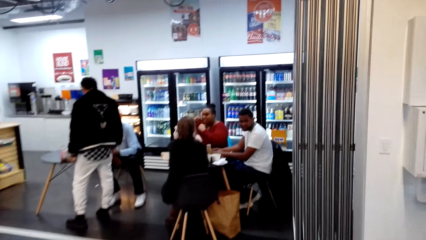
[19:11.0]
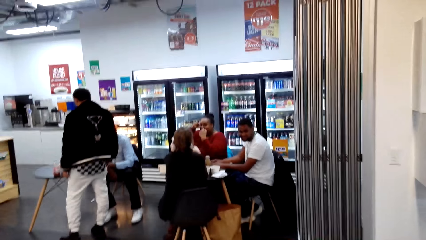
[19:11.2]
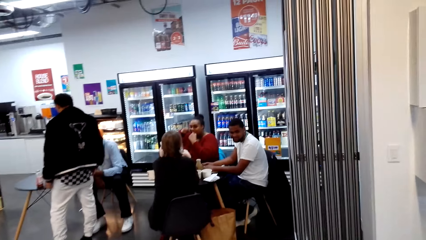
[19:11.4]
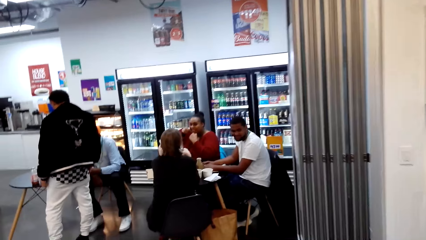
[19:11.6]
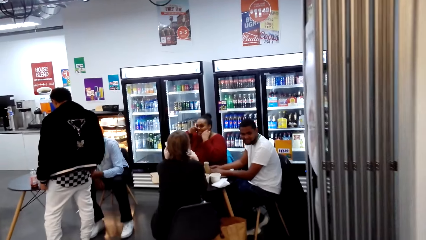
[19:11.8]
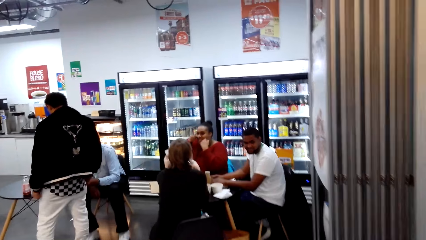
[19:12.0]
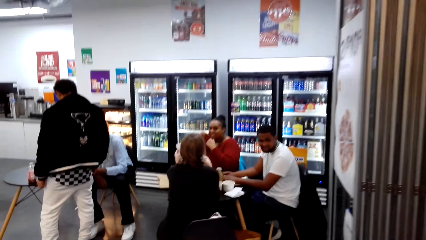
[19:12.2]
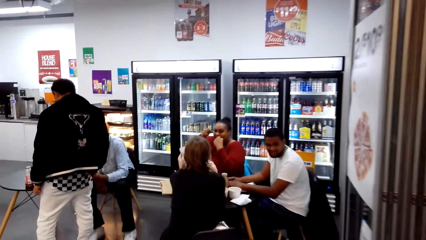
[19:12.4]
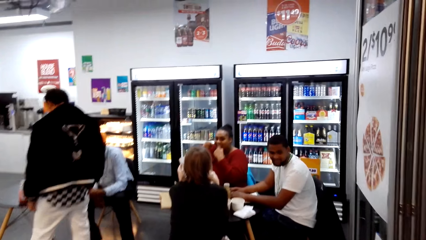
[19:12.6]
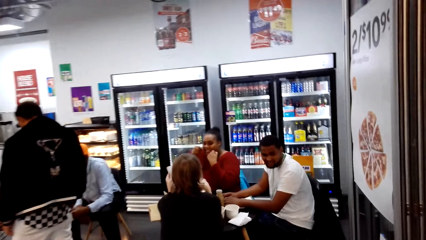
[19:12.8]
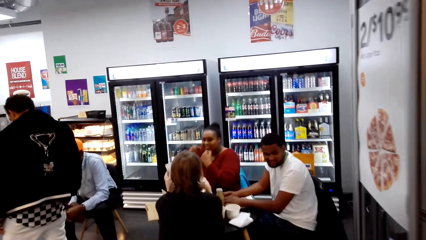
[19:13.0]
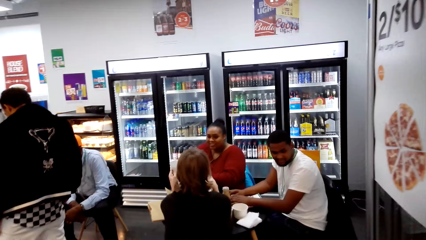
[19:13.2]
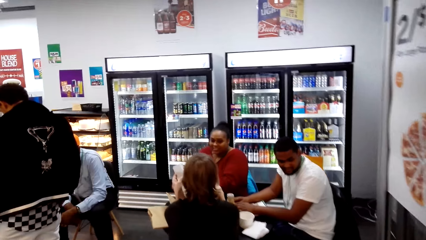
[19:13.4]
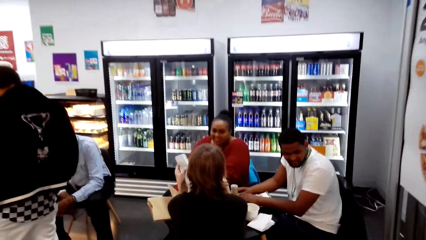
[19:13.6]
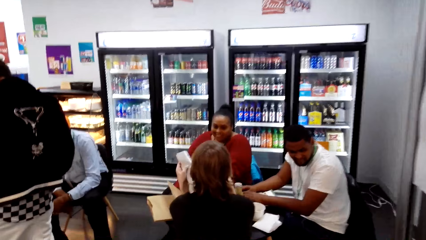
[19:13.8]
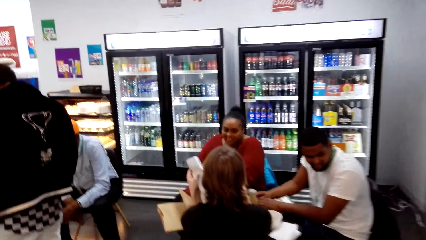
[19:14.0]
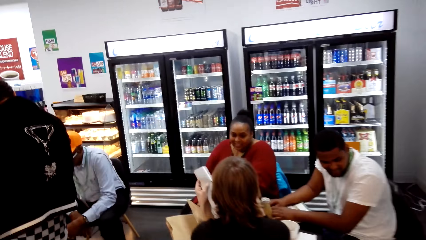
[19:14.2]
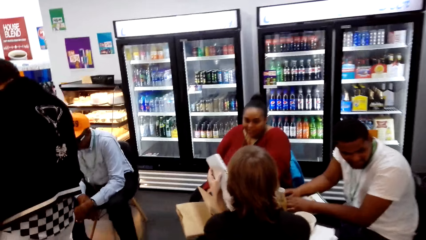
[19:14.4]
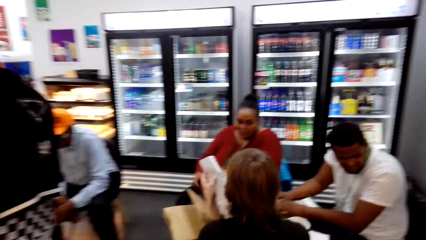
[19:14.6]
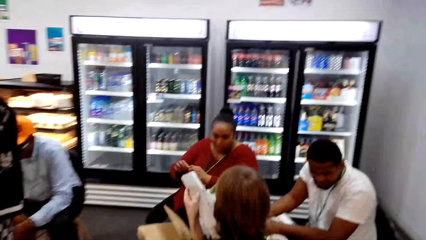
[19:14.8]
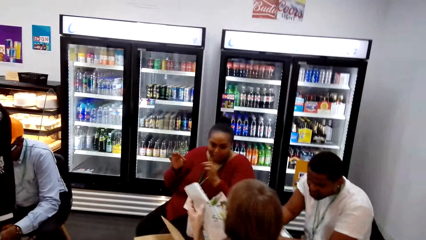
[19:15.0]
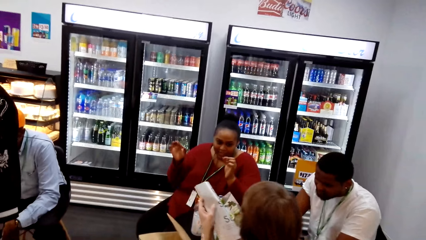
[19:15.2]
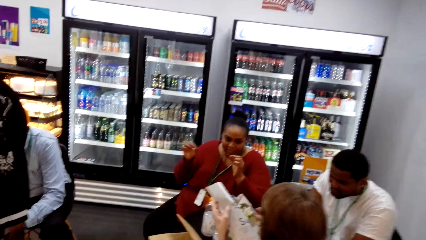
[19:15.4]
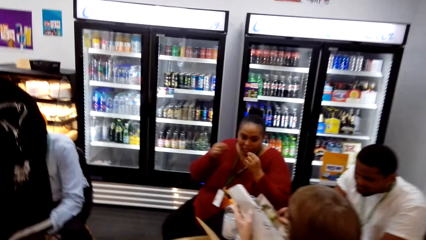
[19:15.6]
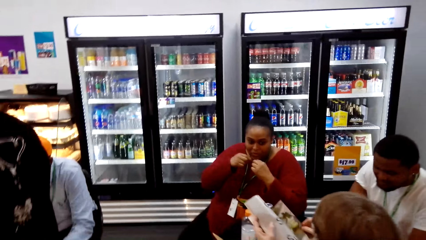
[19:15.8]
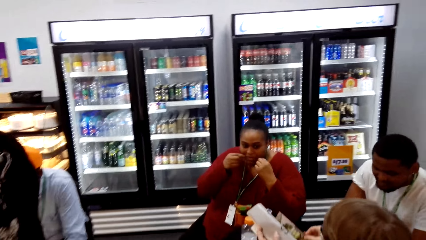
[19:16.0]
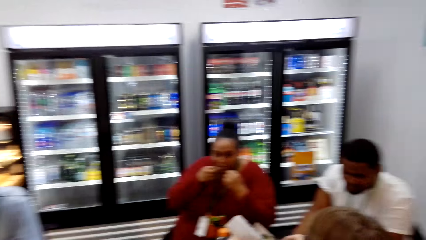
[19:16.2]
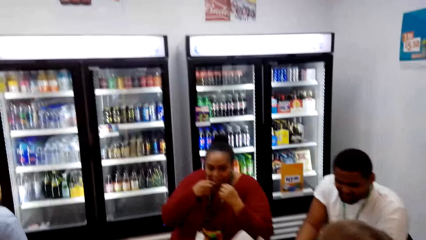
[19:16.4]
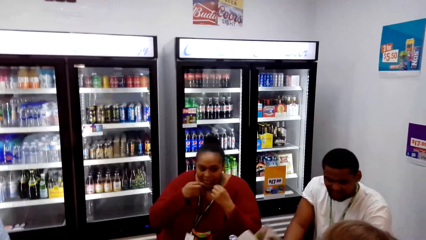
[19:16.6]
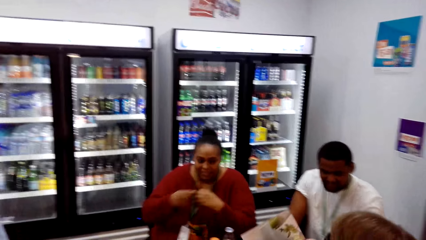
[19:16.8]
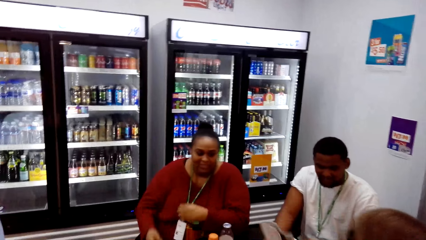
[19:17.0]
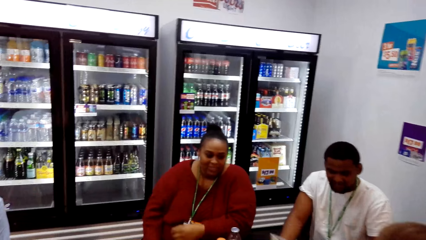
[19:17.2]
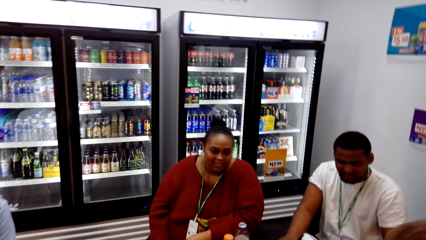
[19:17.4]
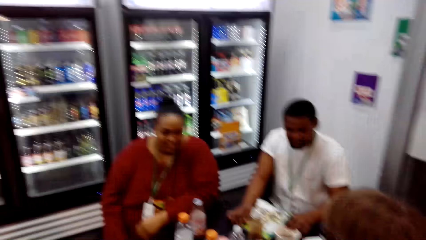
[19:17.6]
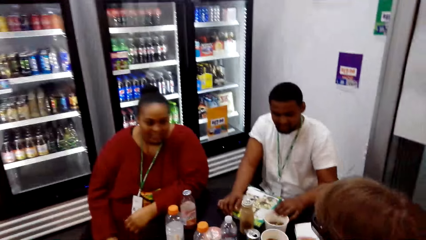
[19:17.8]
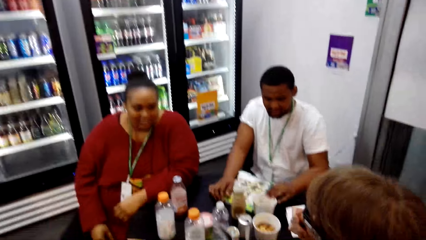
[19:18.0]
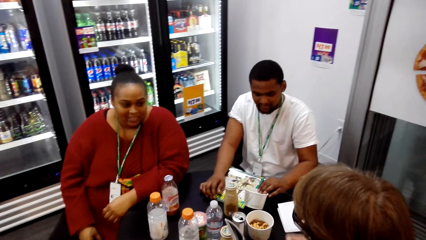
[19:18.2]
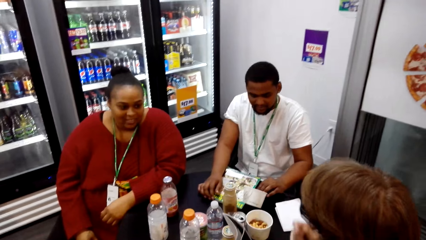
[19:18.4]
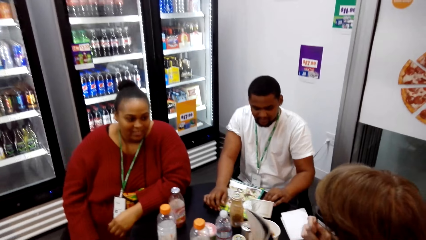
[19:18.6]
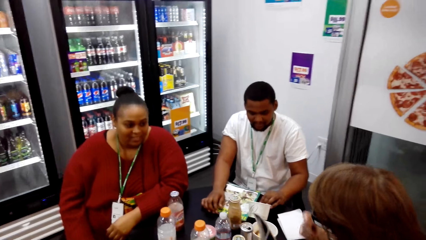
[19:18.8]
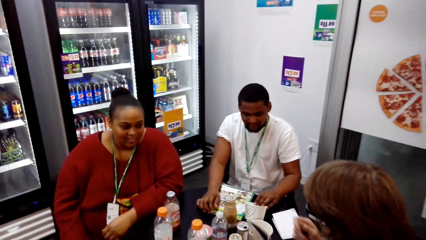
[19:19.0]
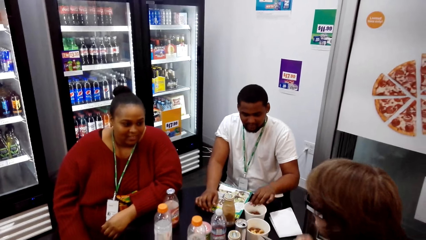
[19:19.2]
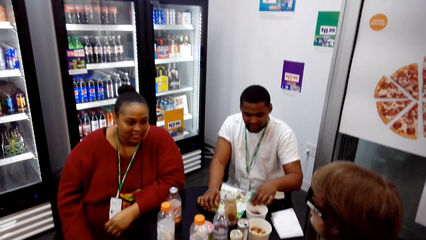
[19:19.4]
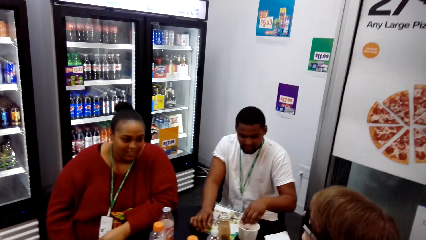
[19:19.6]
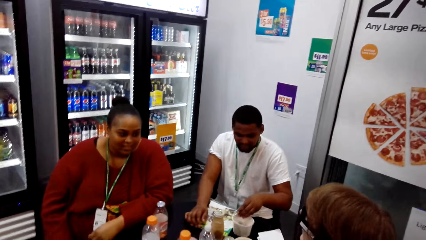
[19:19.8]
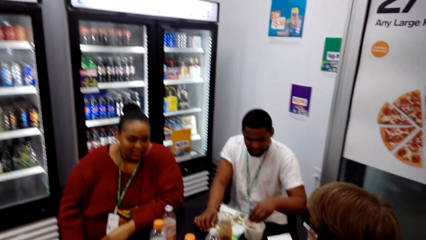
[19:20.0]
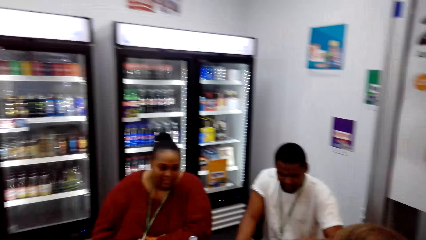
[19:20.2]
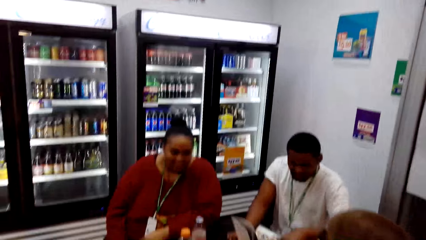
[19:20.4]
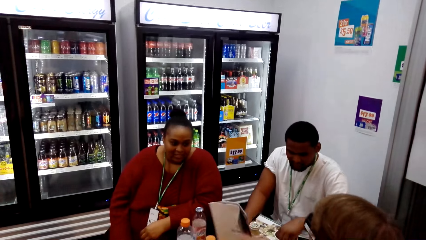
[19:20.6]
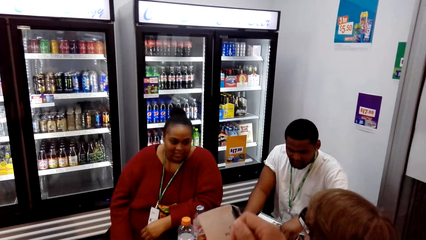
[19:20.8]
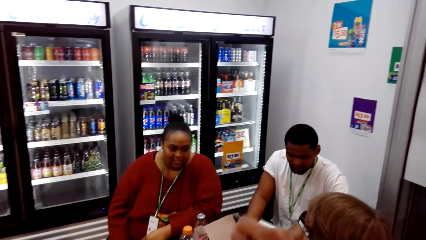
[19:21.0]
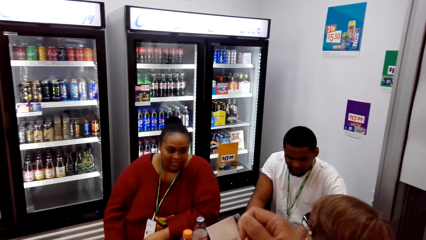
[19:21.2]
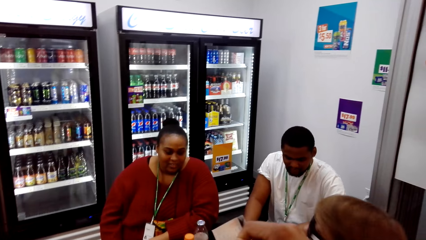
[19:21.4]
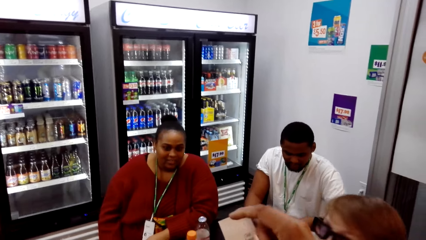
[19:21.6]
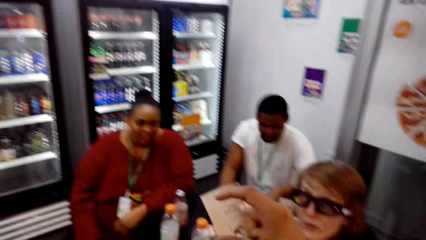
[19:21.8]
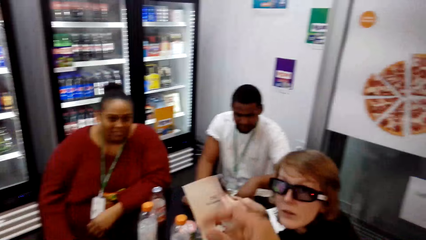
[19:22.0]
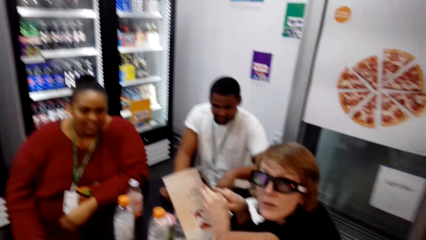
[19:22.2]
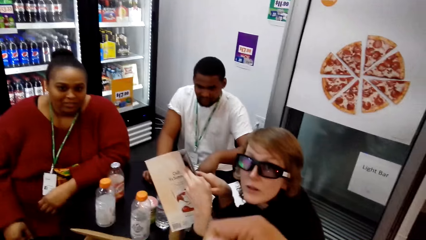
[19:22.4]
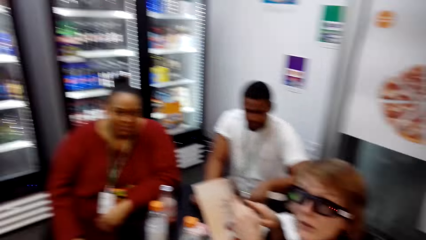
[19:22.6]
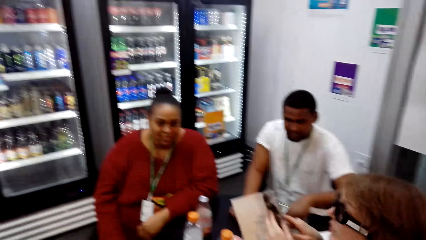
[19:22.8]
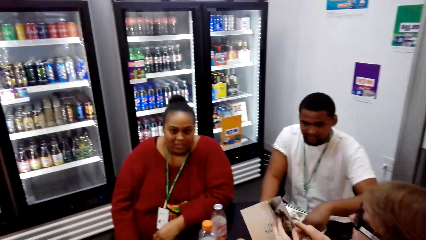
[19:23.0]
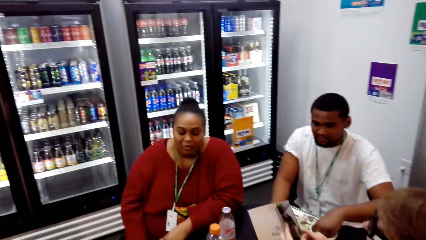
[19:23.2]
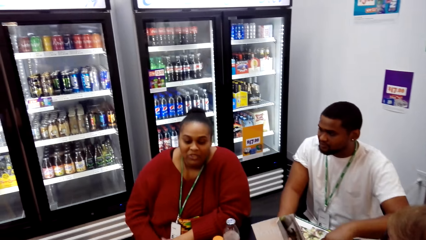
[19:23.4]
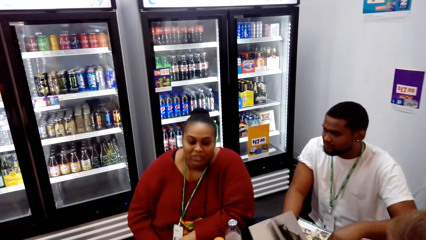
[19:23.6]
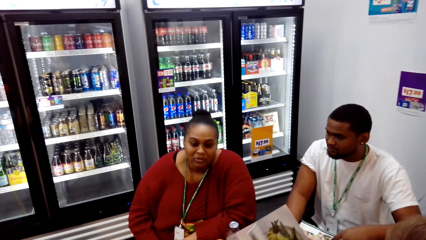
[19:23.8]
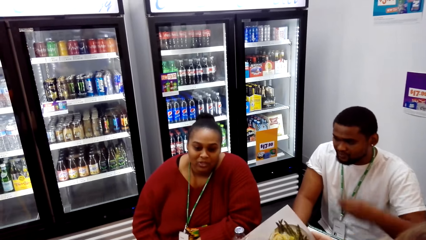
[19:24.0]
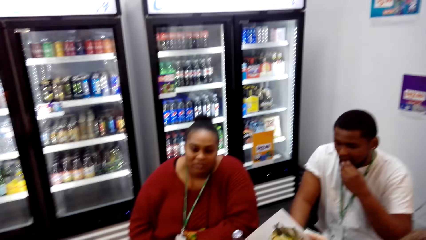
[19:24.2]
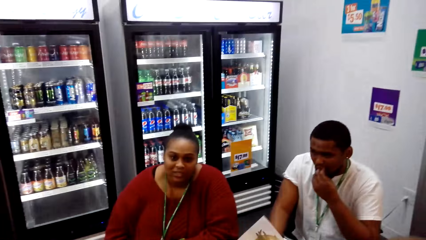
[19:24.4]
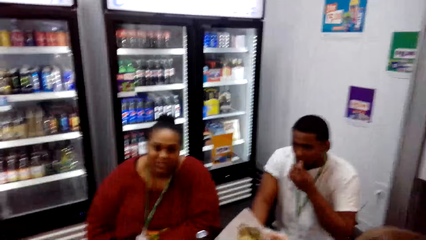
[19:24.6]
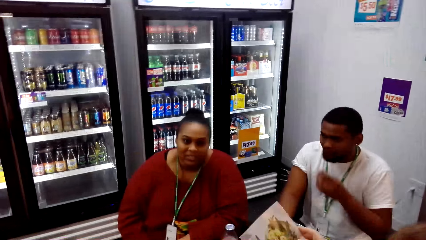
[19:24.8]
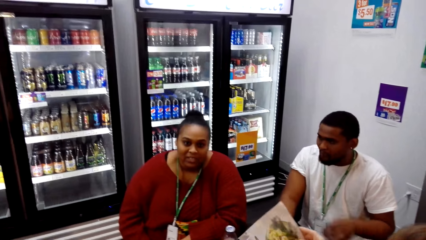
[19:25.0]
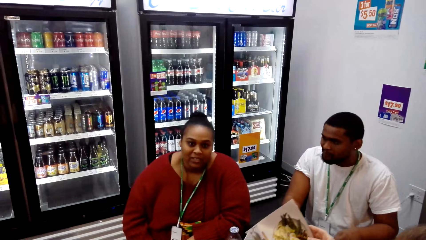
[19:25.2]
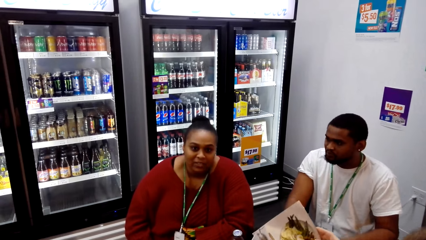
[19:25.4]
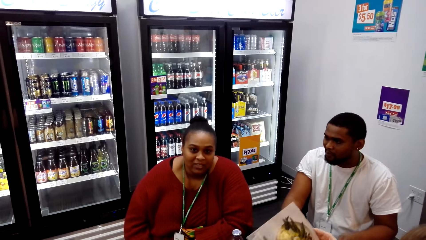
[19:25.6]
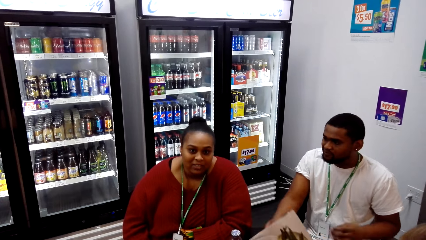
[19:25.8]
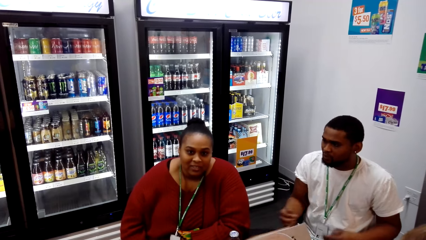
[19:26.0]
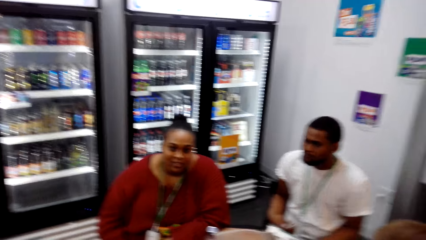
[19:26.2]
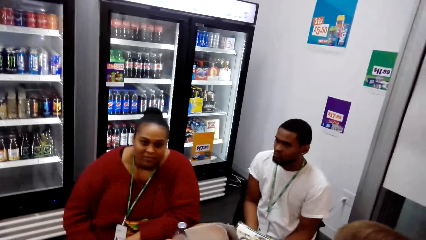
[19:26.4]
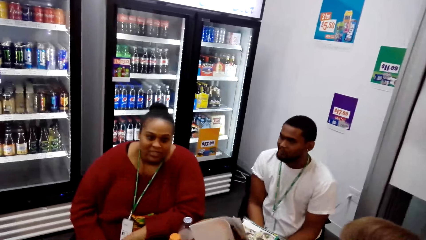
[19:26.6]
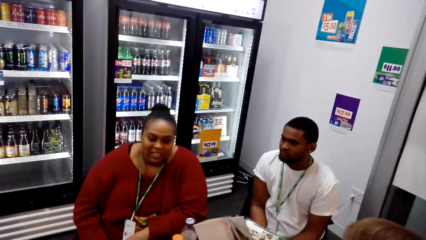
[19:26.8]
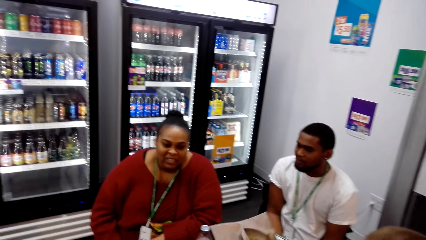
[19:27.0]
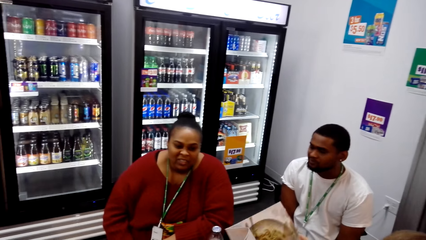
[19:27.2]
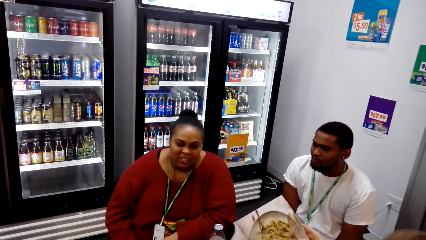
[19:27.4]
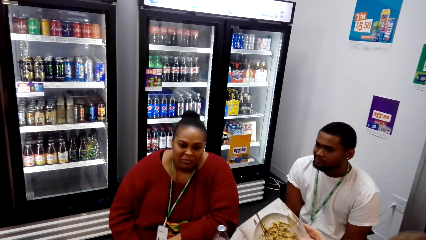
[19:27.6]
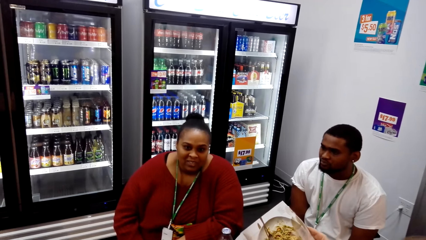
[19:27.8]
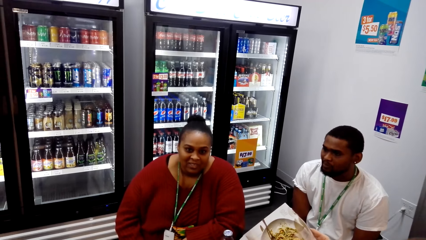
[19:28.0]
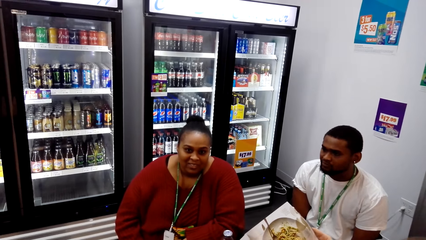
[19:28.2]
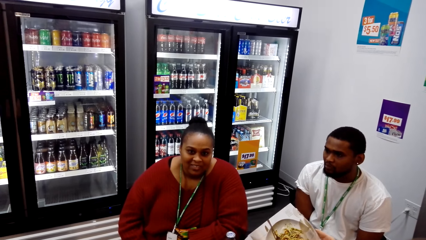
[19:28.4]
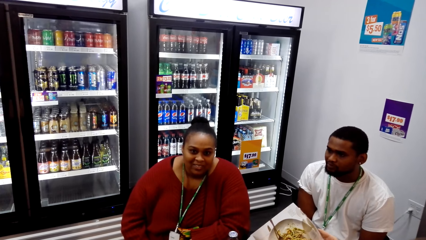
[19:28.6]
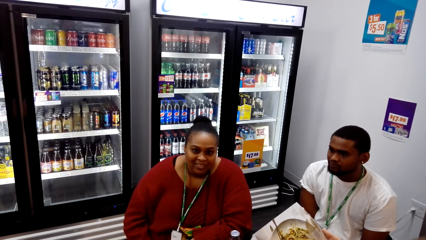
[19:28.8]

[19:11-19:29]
A woman moves hands. The woman moves hands again. The camera wearer looks around. Another woman closes a book. The other woman moves a hand. The camera wearer uses gestures. They interact with a lady. They look around. The other woman opens book pages. She opens book pages again.
